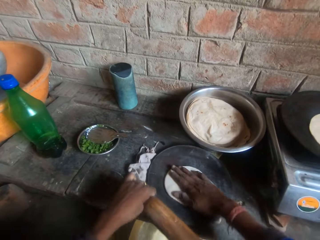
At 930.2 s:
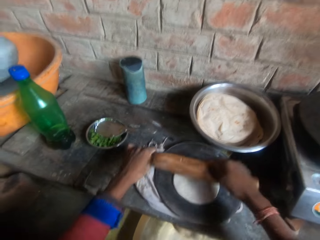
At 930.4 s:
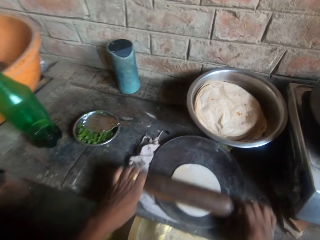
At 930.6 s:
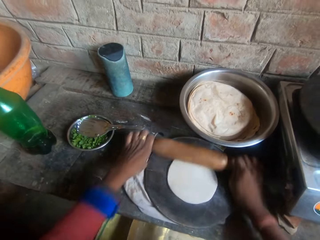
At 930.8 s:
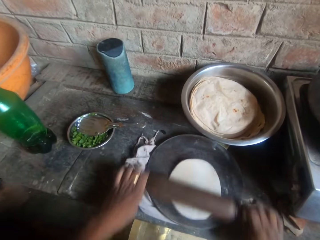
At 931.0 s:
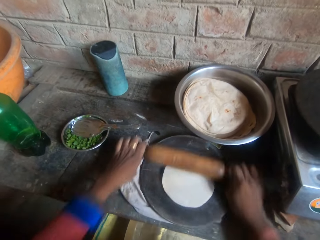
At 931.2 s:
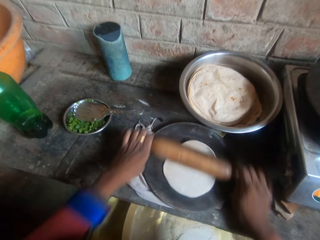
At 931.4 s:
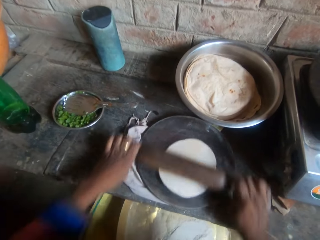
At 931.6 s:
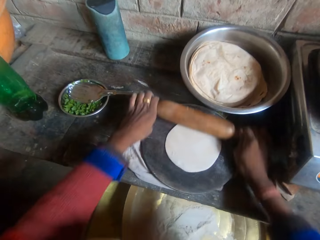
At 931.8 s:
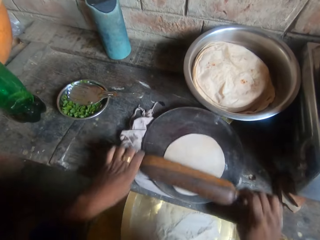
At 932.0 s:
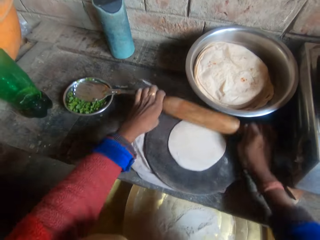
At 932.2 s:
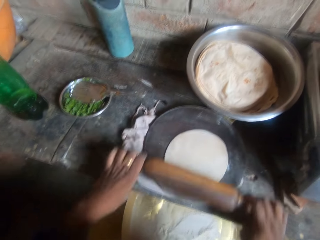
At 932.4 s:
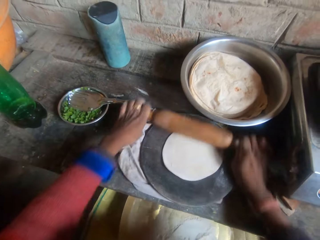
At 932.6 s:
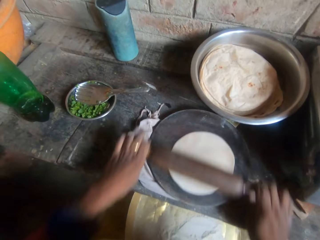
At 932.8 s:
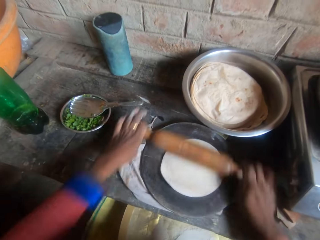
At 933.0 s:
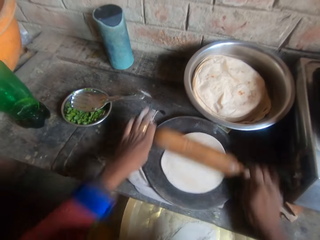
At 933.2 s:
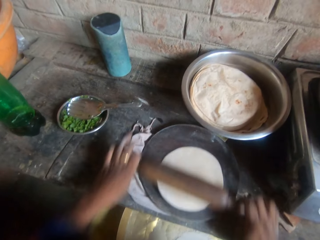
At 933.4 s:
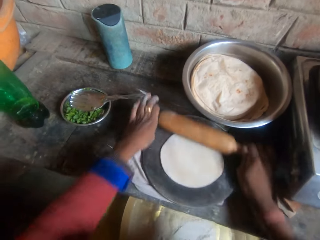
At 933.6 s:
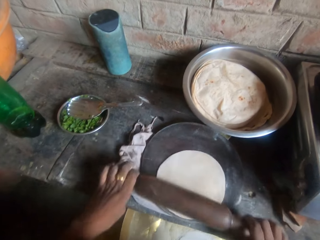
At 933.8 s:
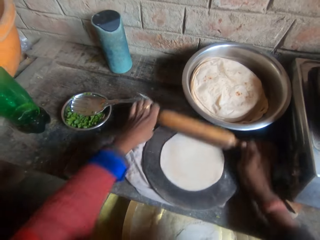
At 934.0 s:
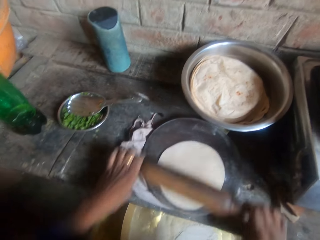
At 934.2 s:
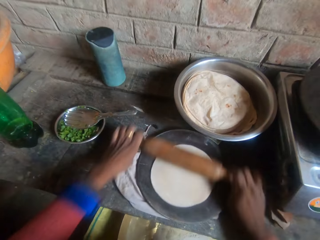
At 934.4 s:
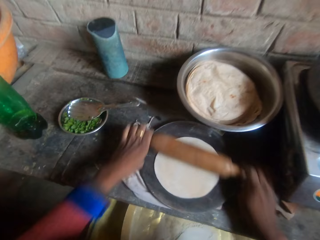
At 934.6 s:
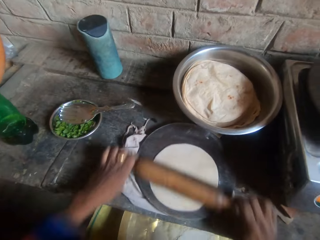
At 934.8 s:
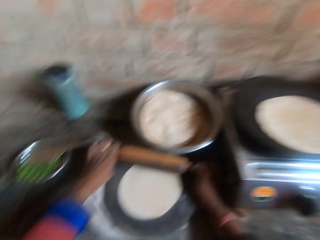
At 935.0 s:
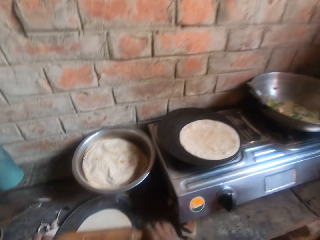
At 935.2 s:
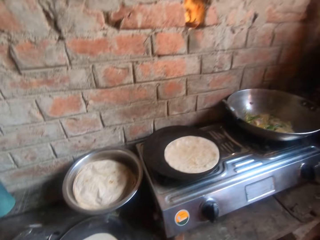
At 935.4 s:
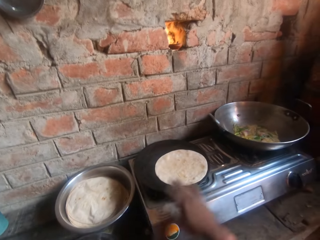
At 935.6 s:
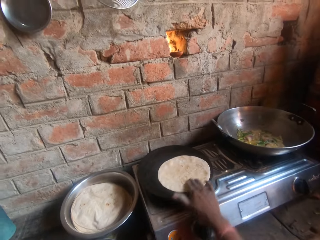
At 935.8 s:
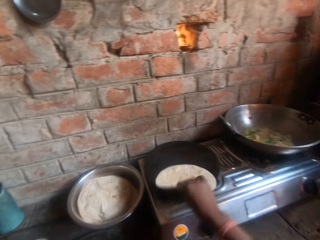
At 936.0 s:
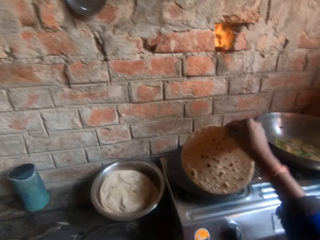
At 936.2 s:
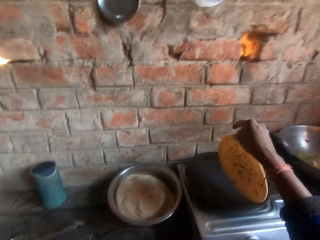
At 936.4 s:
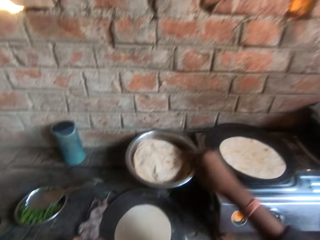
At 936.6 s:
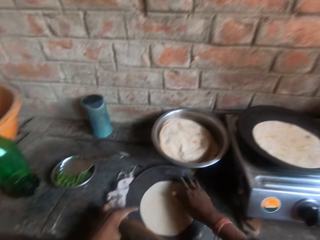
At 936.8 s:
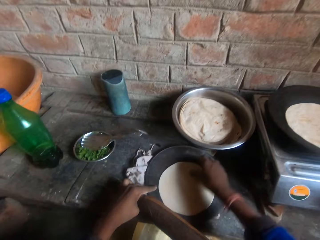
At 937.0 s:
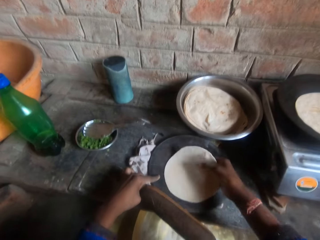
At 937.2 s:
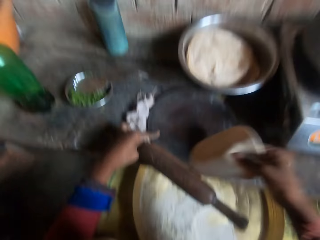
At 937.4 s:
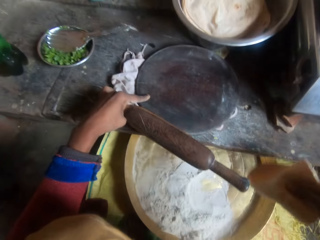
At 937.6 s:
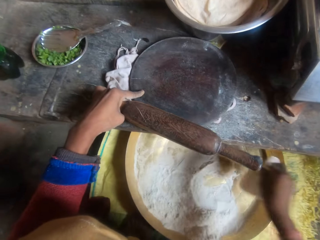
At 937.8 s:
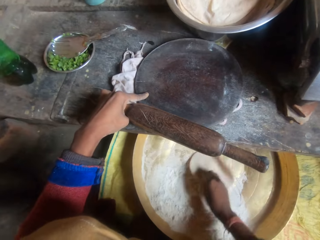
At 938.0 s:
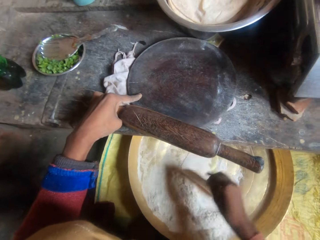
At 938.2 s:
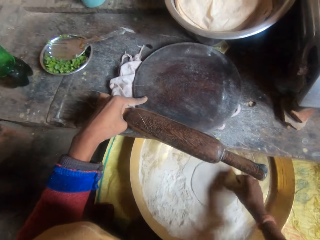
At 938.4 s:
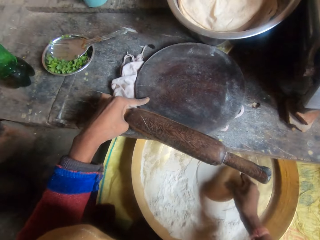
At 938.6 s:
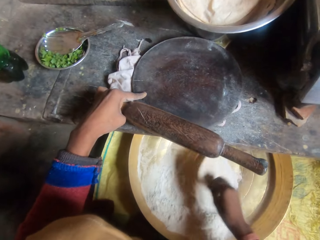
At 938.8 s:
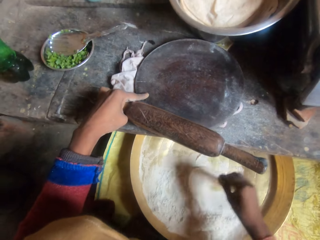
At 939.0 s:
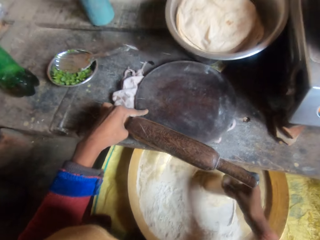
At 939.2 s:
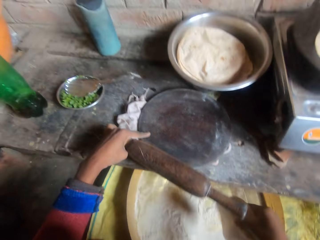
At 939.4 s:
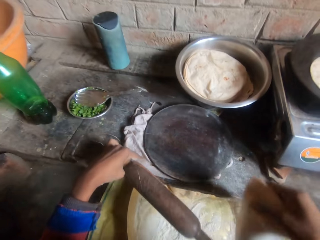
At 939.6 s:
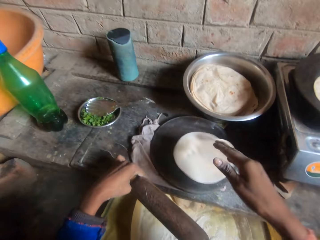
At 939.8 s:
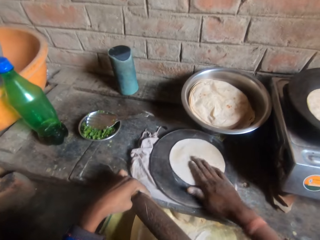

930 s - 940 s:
The camera wearer adjusts a flat bread on a round wooden pan. They knead the dough on the board with a rolling pin. They flip the flat bread on a flat pan, pick up the flat bread from the round wooden pan, and dip the flat bread in flour on a tray.

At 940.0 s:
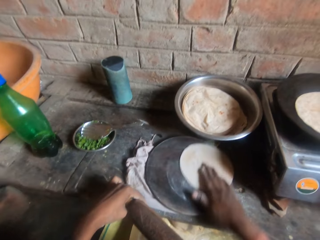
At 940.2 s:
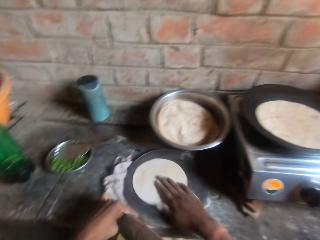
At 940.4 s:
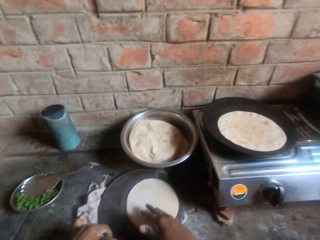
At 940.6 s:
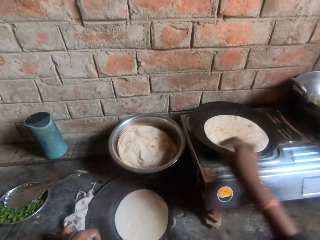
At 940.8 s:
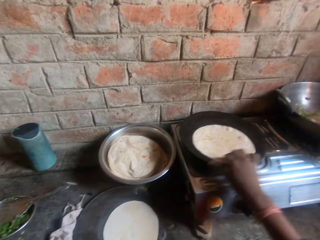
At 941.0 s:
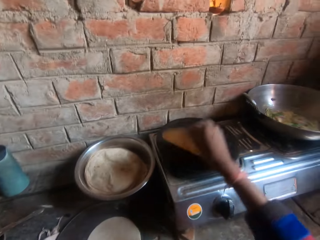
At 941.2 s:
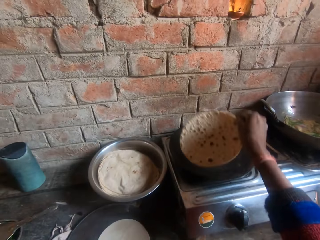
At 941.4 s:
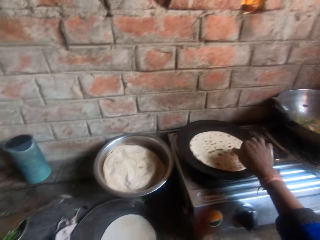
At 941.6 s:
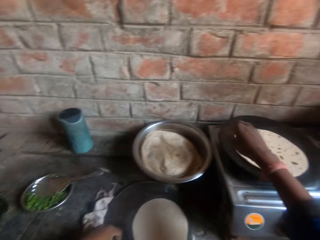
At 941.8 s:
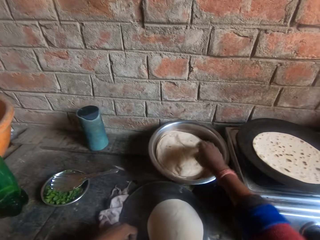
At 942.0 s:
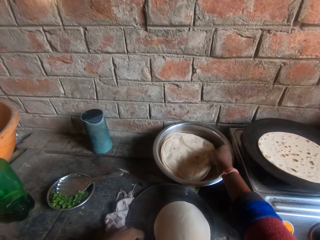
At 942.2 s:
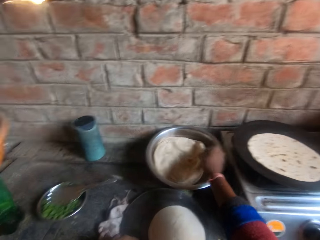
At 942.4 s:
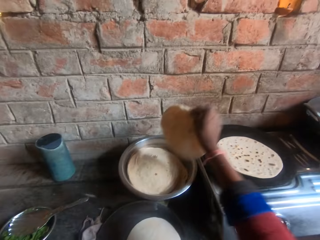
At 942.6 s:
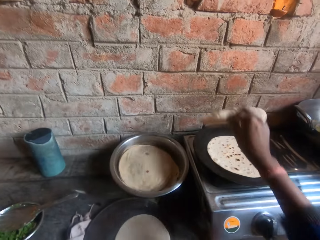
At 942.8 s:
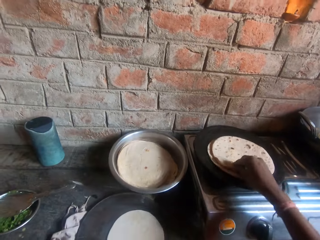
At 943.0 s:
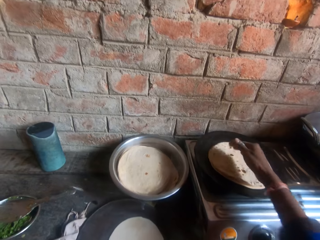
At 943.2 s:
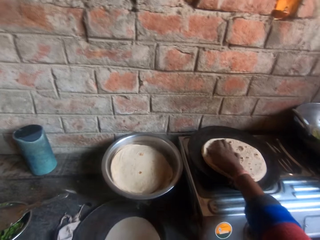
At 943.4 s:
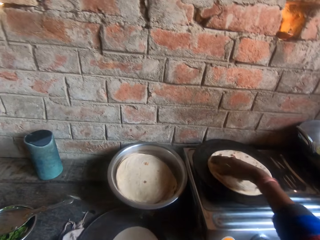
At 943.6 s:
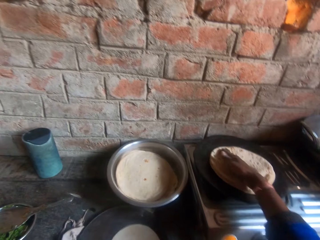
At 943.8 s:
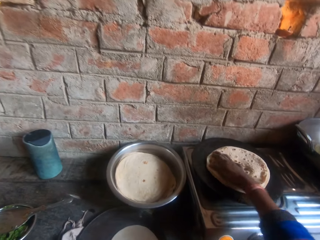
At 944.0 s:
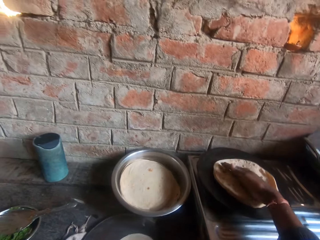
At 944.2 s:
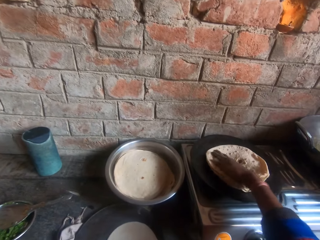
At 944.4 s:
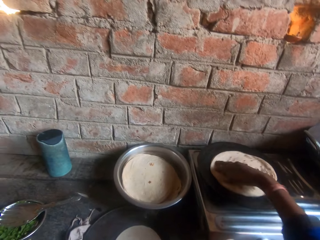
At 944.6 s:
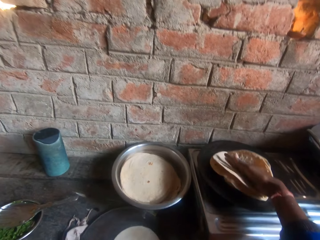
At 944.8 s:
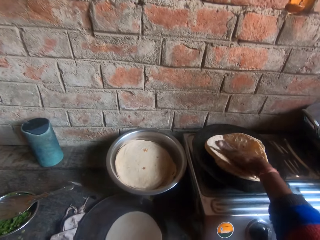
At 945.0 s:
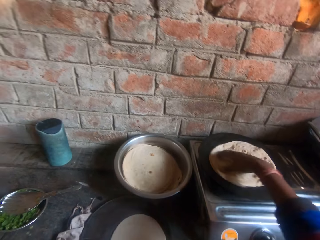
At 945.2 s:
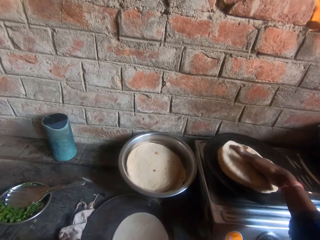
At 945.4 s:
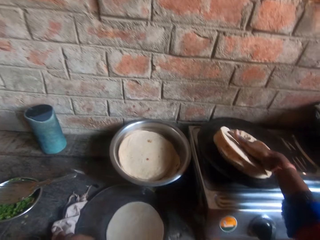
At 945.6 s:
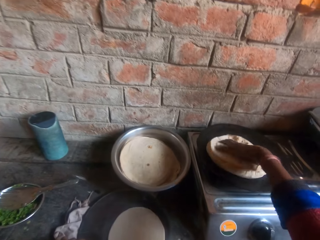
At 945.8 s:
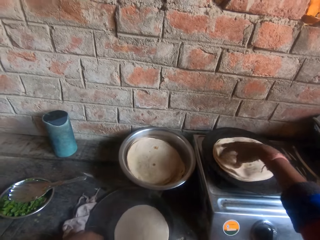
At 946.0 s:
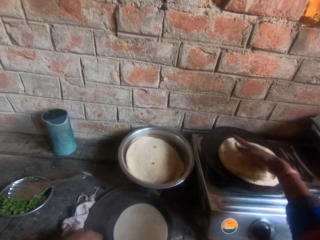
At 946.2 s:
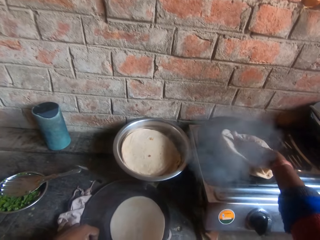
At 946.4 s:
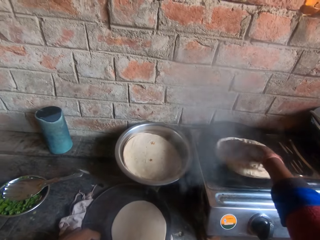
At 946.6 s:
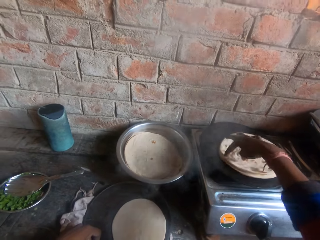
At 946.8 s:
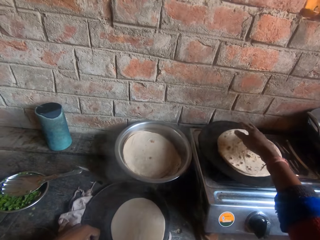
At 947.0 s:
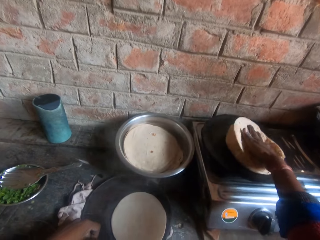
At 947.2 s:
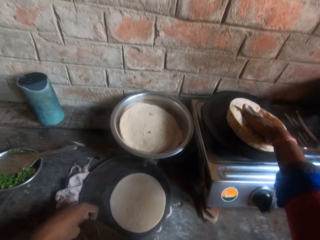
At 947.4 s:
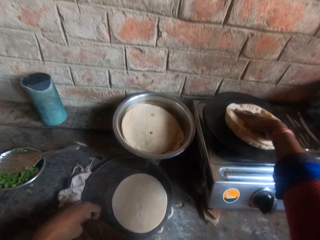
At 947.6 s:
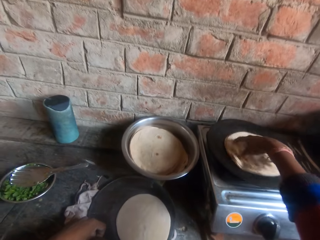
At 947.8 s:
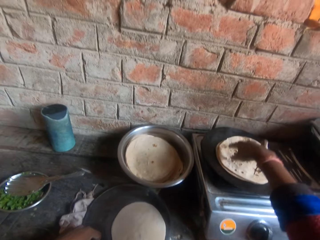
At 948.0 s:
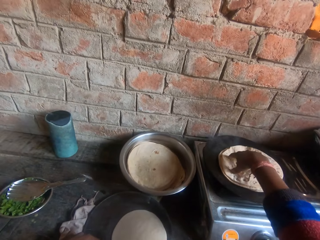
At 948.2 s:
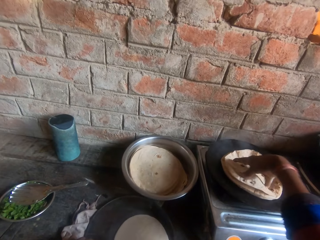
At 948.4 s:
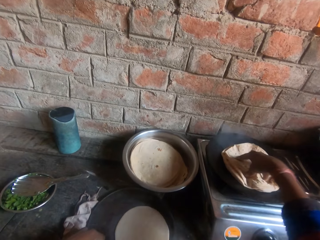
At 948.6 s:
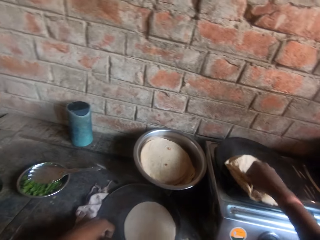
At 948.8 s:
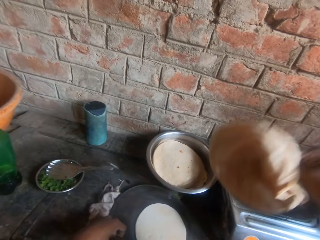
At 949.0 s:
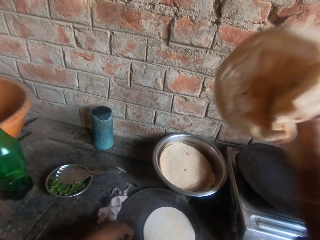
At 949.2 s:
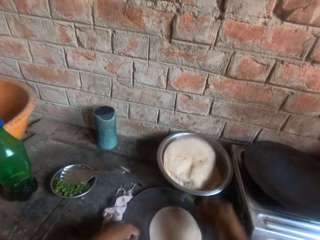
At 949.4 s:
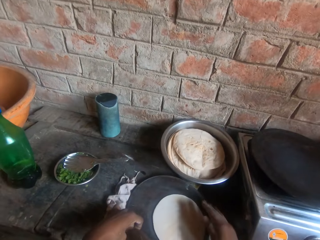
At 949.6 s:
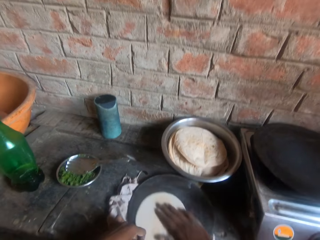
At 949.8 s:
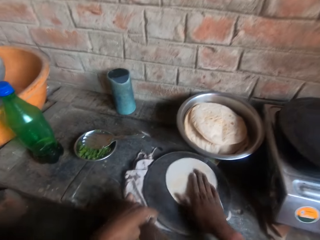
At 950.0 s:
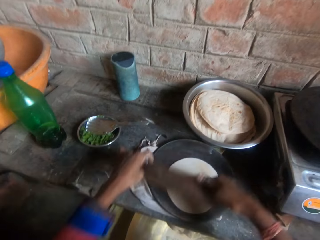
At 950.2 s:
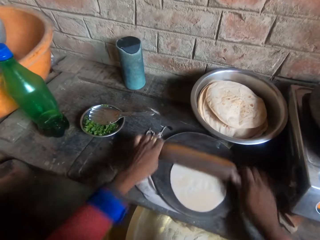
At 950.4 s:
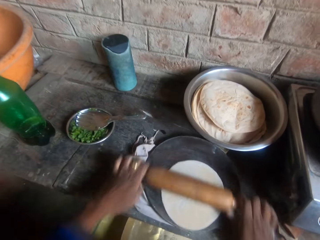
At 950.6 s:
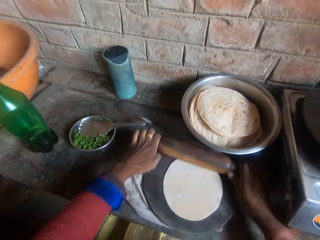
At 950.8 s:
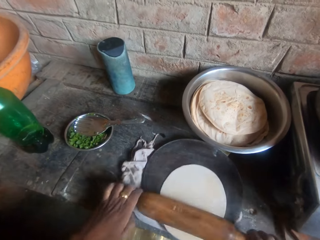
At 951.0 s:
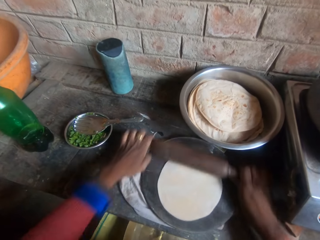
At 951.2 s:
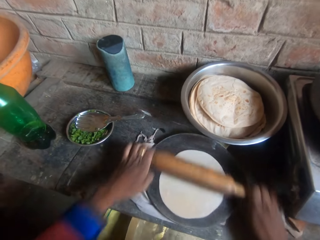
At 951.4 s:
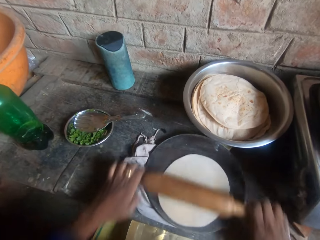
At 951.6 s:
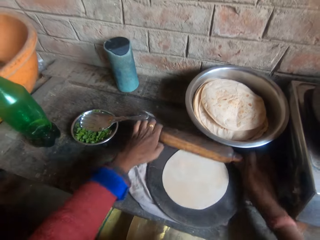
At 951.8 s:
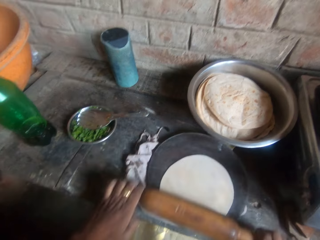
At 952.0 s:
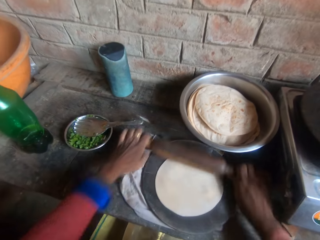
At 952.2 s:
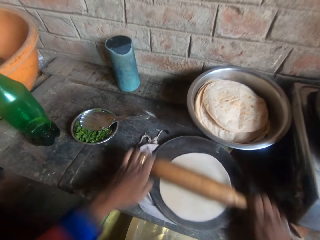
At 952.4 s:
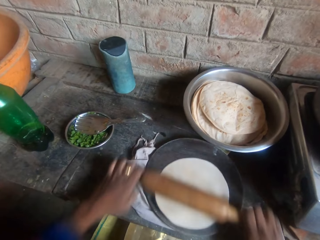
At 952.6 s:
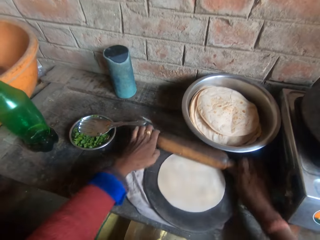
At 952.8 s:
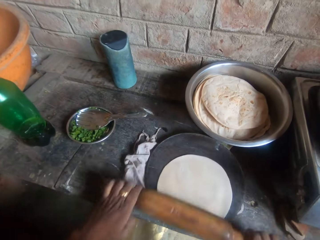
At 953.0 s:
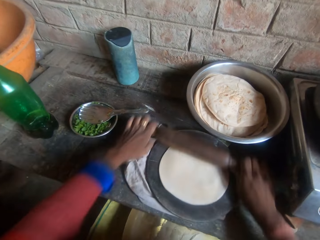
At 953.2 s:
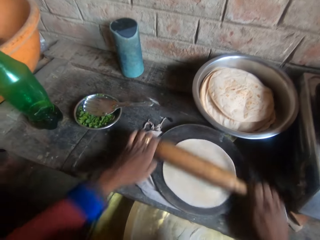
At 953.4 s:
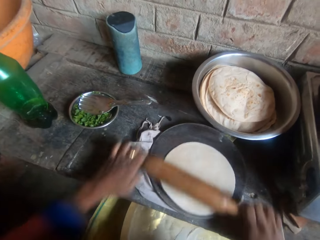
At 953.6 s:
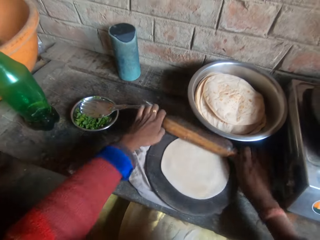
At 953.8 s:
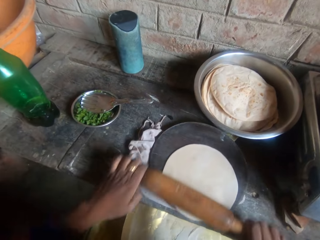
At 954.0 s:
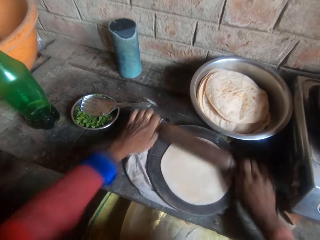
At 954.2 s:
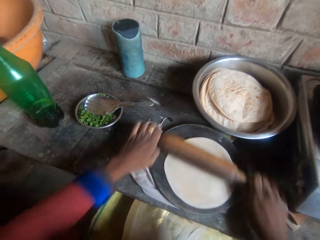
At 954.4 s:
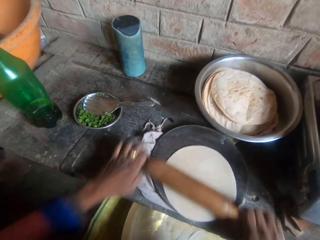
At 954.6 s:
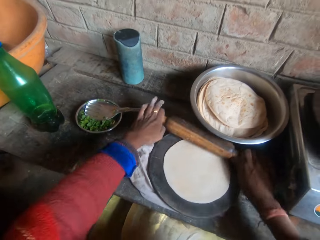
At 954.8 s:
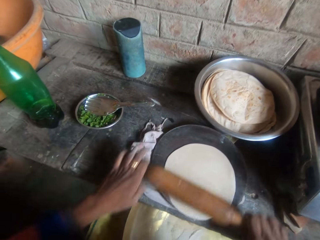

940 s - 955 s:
The camera wearer puts down a flat bread on a round wooden pan. They flip the flat bread on a flat pan. They pick up the flat bread from a bowl and put down the flat bread on the flat pan. They press the roti together on the griddle. They adjust the flat bread on the pan. They put the flat bread on the bowl. They adjust the flat bread on a flat wooden pan. They knead the dough on the board with a rolling pin.
